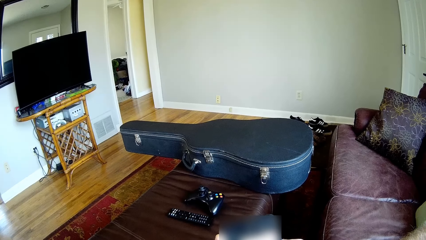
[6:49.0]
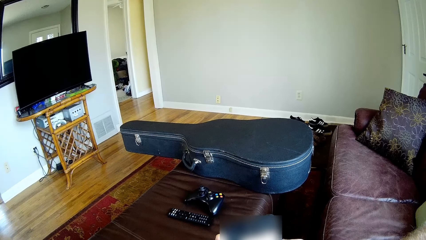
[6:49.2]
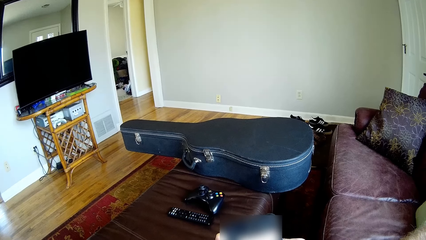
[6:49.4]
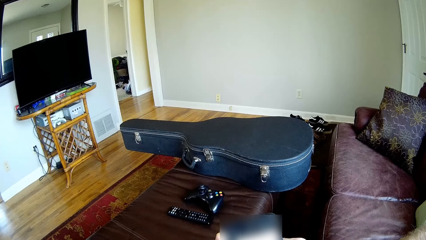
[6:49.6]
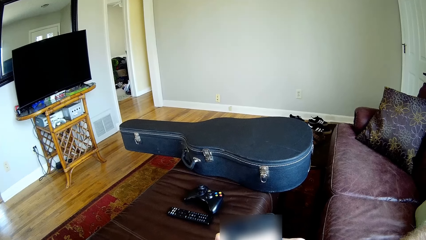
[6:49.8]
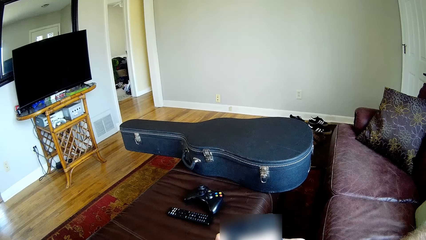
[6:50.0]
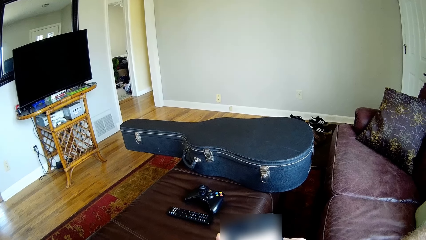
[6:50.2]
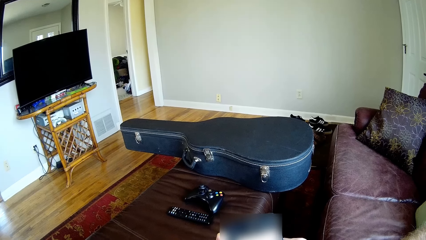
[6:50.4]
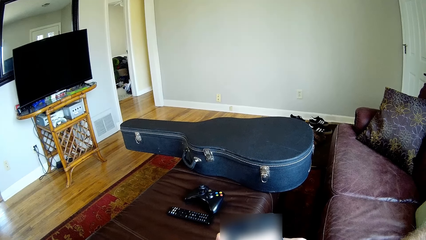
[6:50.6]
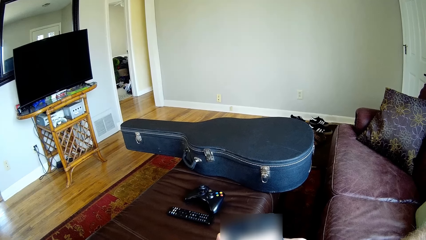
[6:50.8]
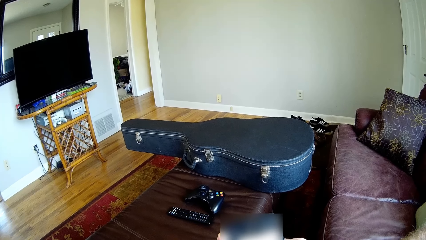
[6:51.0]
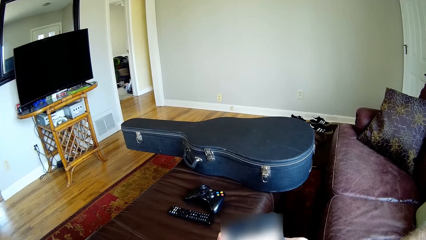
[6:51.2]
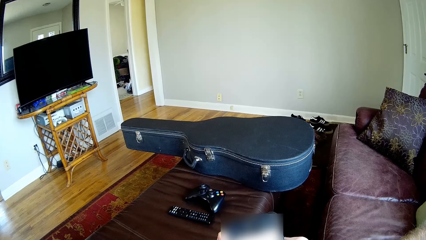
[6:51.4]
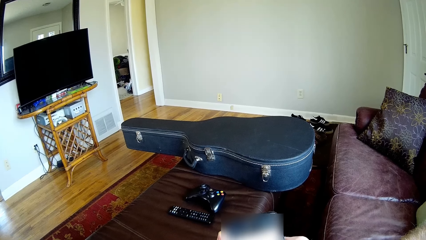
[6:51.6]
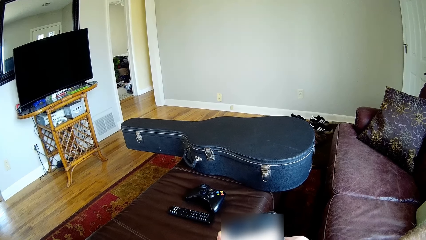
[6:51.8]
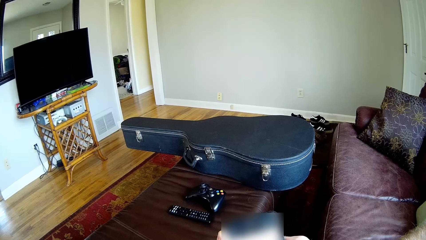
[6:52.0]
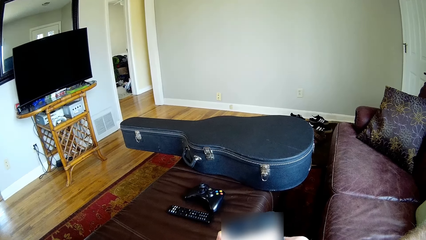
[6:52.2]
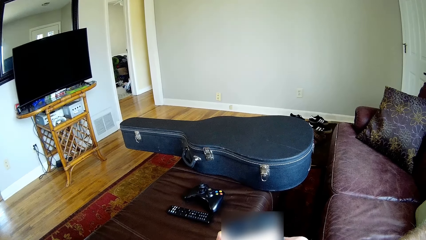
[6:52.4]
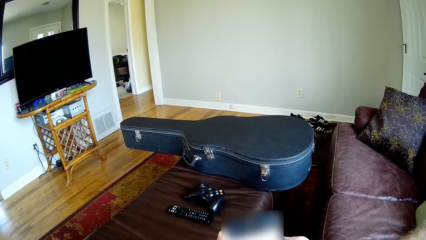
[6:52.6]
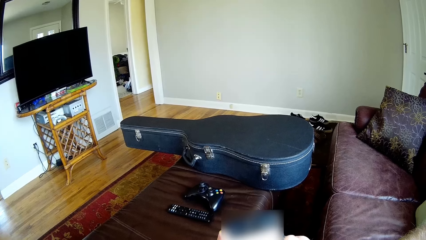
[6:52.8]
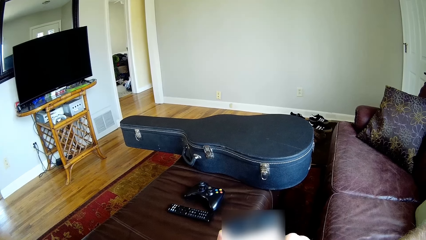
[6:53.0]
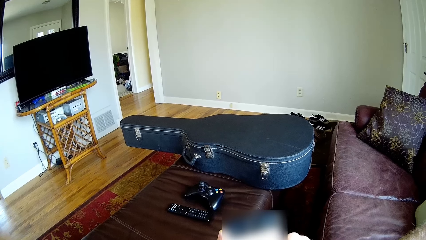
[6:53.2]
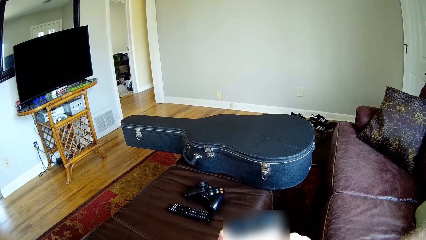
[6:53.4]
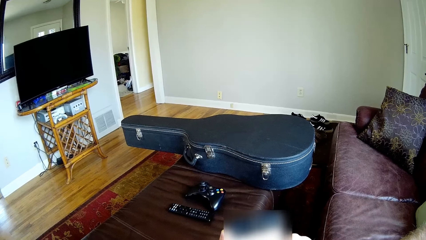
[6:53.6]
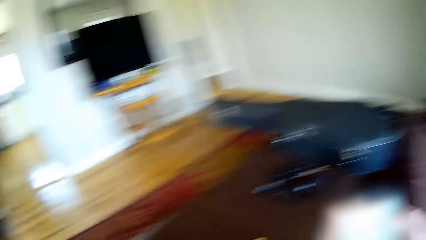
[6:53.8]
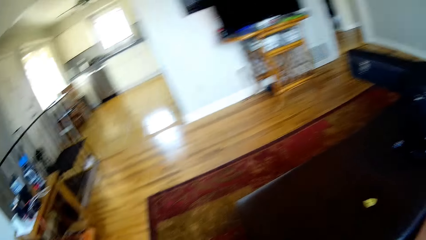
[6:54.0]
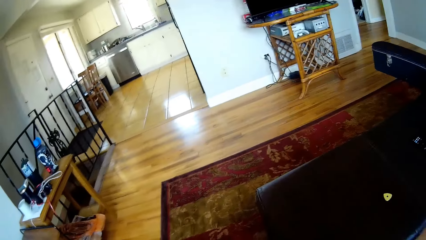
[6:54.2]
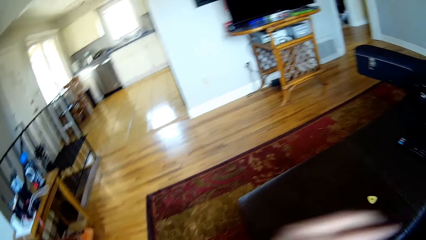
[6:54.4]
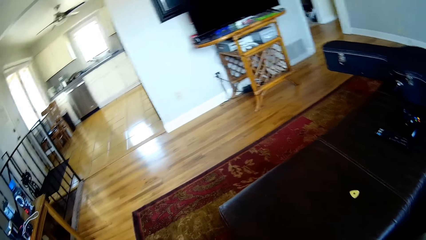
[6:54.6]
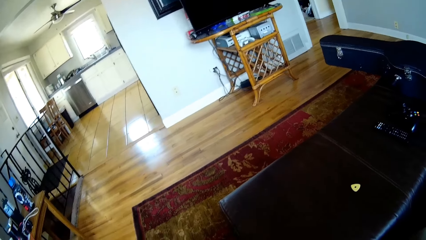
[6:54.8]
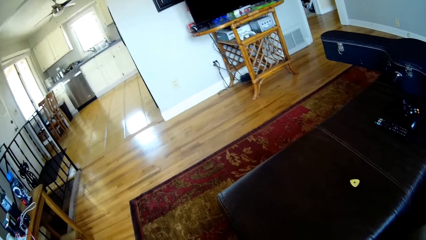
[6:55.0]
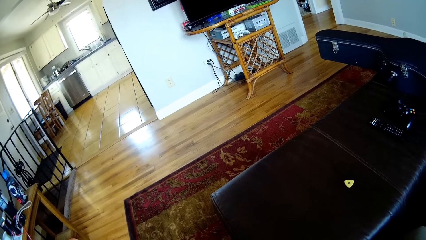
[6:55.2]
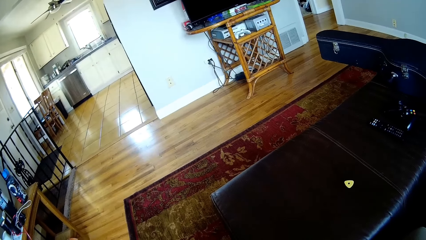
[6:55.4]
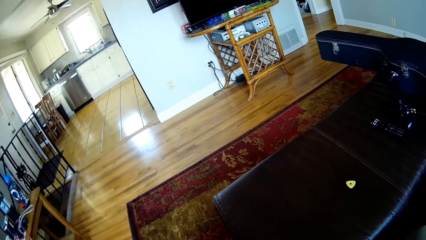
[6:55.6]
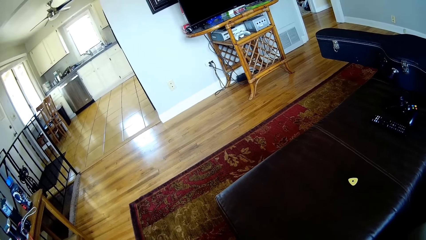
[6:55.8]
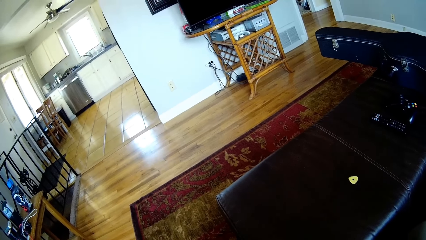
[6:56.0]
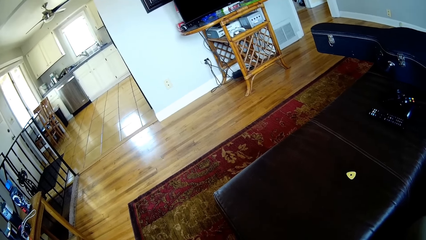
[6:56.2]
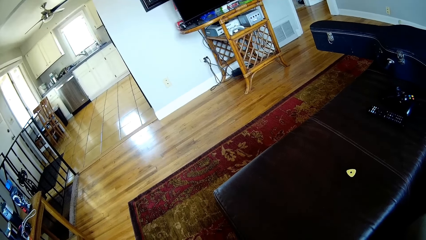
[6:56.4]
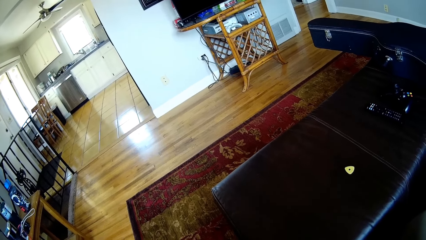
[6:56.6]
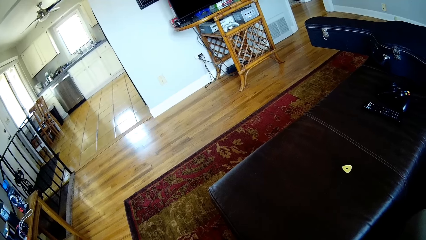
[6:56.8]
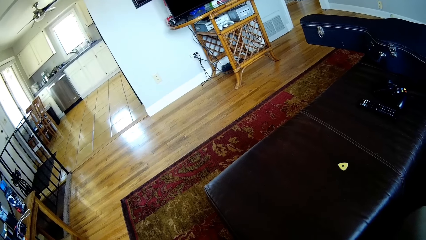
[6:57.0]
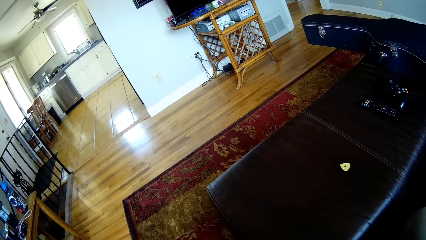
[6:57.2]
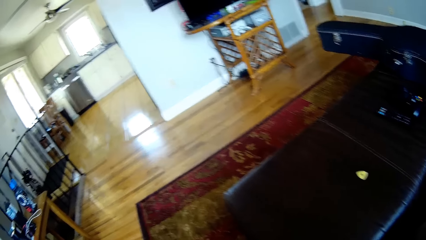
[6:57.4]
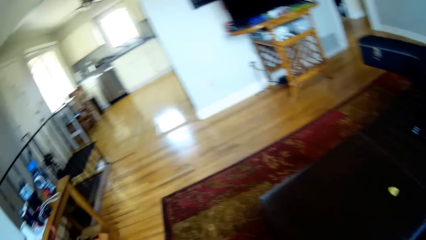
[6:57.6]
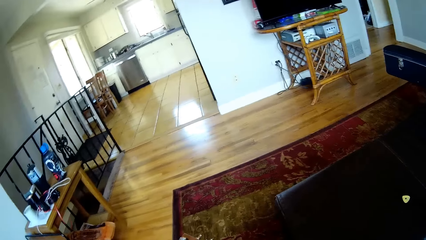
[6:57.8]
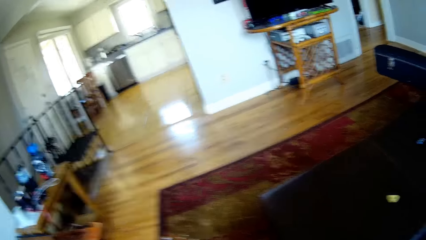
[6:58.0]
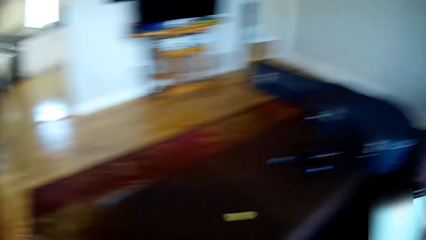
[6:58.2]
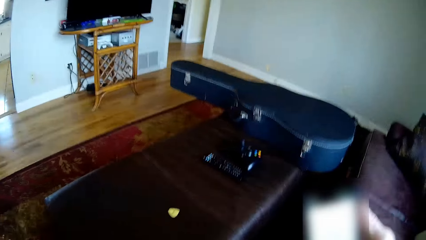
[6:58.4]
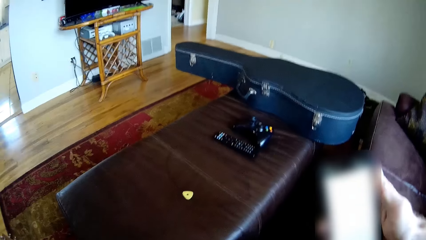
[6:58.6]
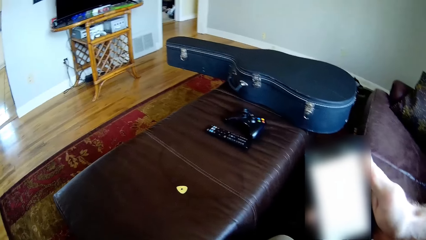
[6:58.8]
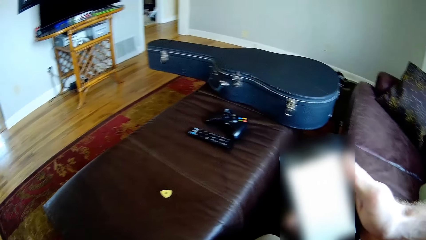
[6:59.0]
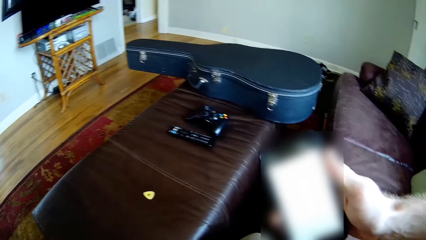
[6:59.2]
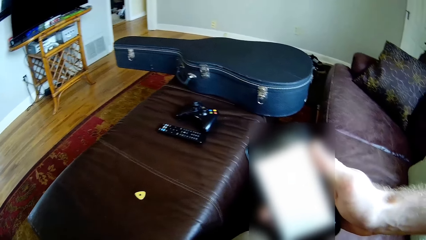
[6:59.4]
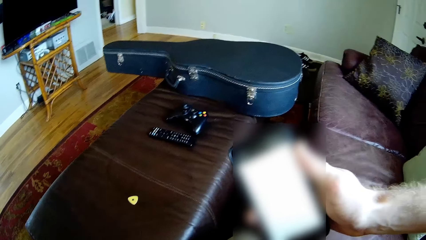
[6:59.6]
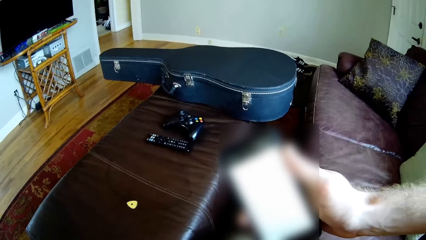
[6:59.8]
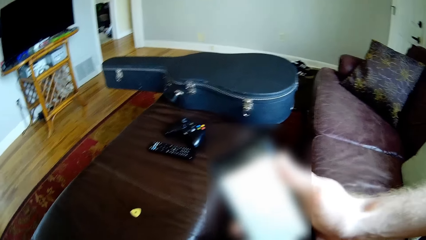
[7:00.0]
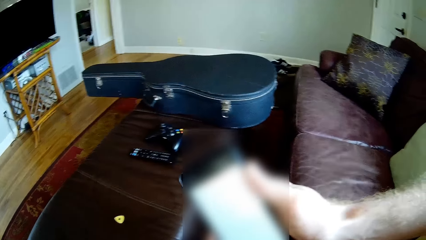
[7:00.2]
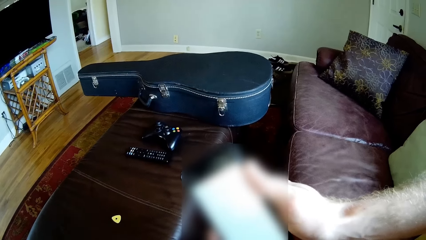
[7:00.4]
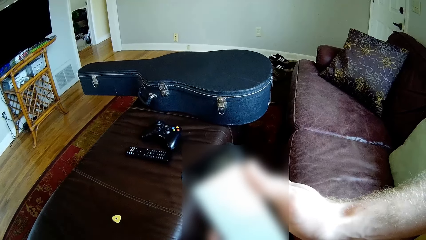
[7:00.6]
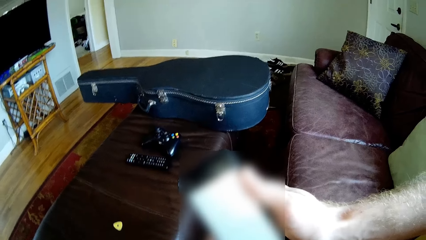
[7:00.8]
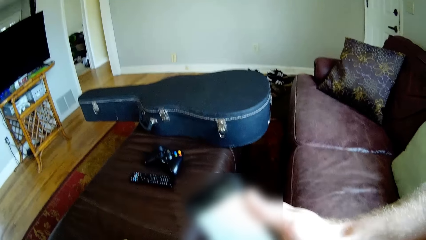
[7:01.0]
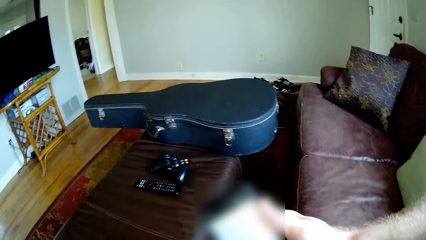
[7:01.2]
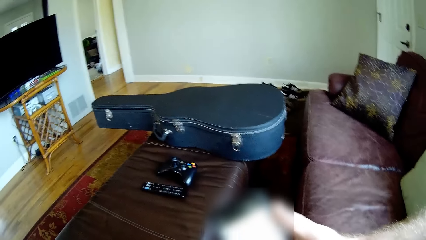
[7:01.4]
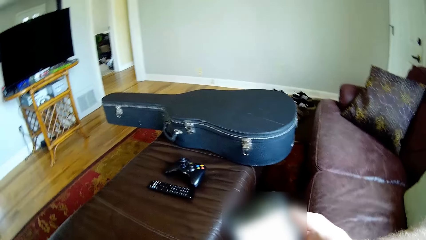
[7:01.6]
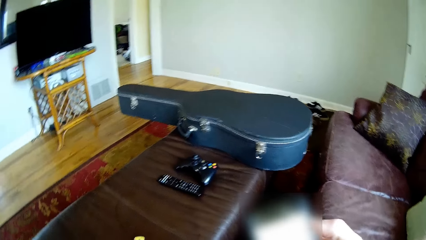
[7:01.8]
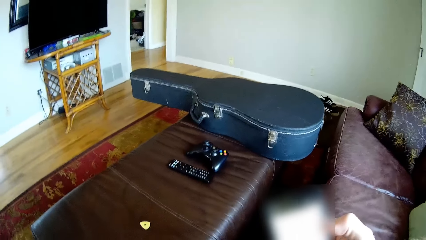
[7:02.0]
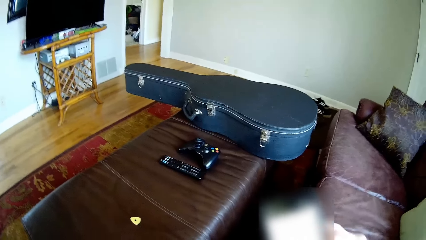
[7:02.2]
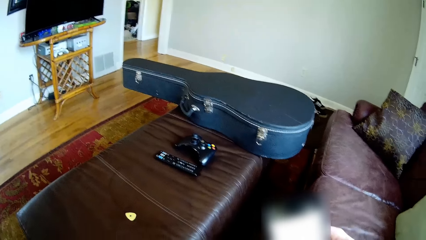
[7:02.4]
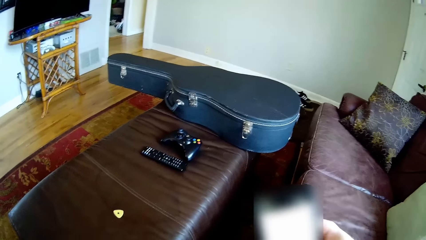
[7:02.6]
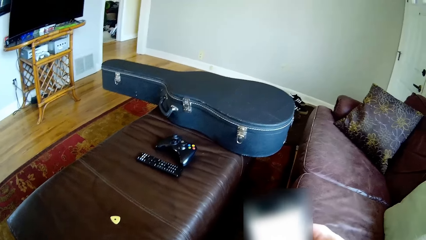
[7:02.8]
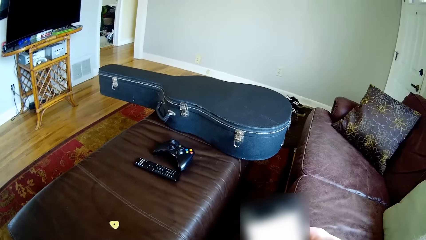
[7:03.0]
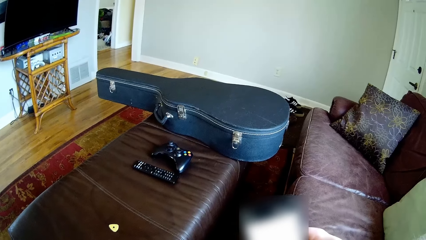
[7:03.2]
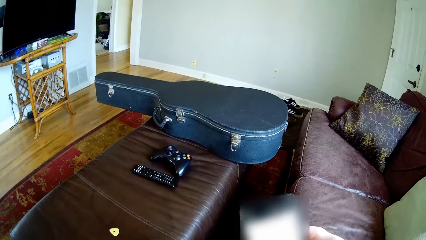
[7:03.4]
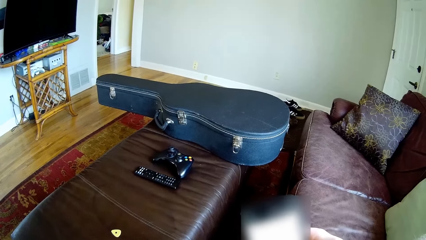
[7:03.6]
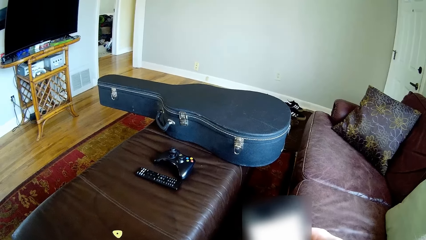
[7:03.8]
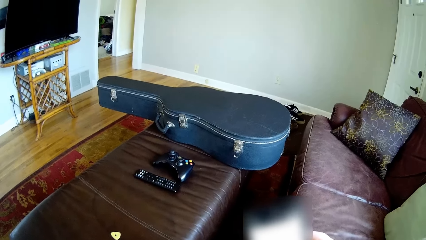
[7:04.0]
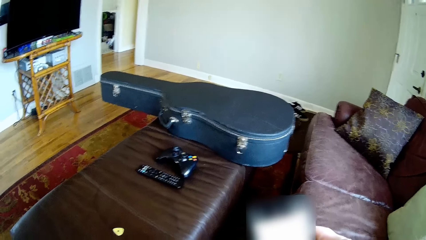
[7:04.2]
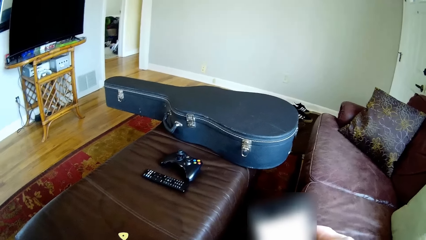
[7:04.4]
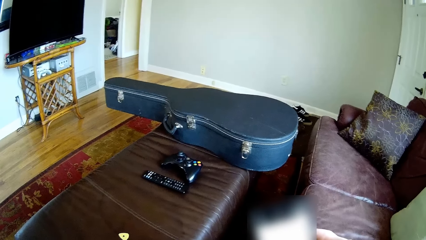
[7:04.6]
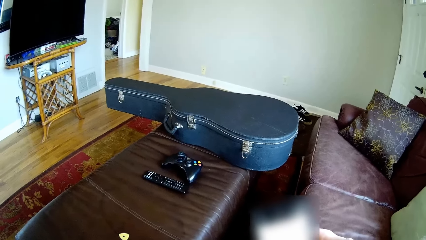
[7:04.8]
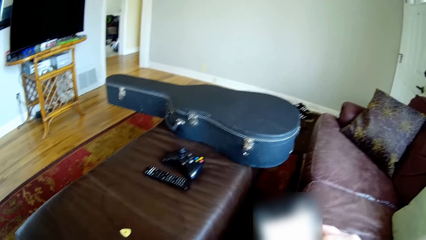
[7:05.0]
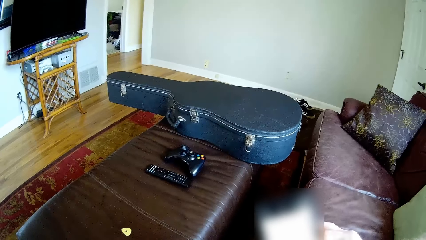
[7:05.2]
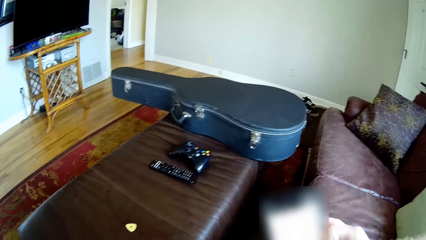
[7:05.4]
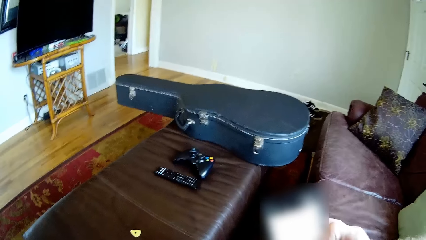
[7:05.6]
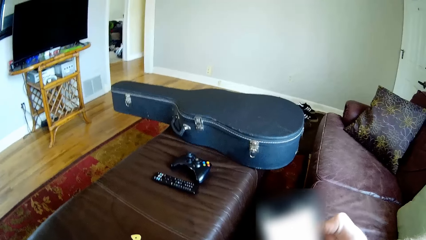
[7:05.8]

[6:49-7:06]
The camera wearer looks around the house. They use their phone.
